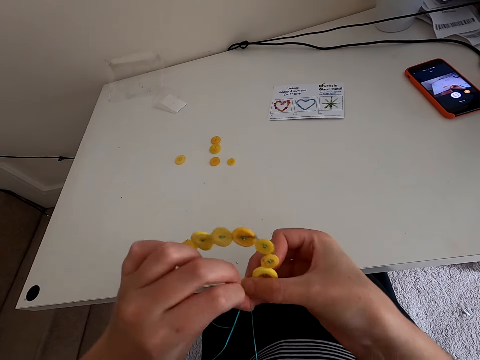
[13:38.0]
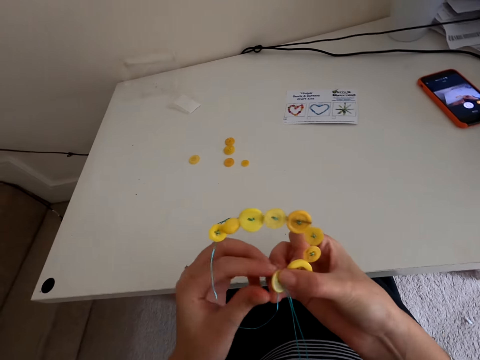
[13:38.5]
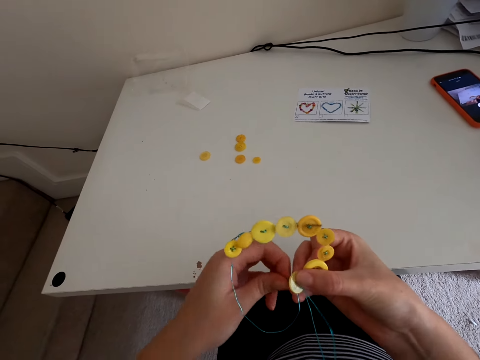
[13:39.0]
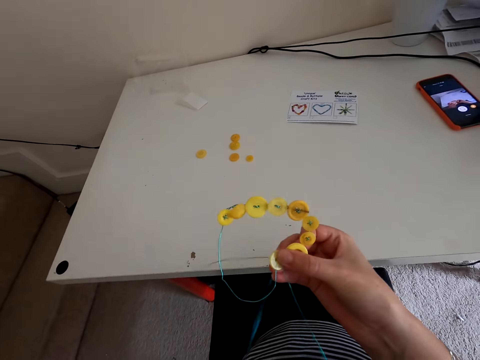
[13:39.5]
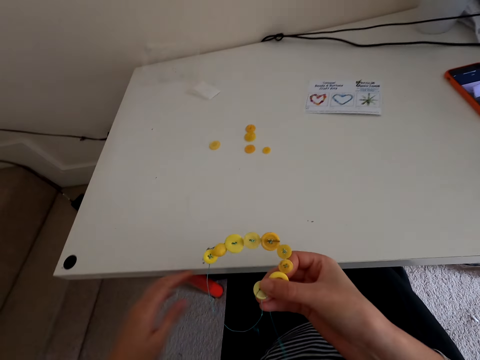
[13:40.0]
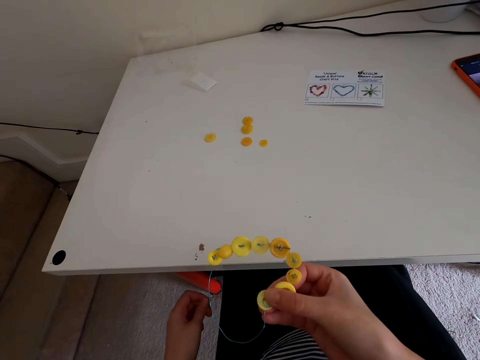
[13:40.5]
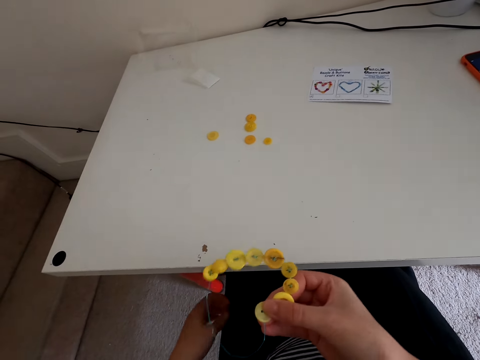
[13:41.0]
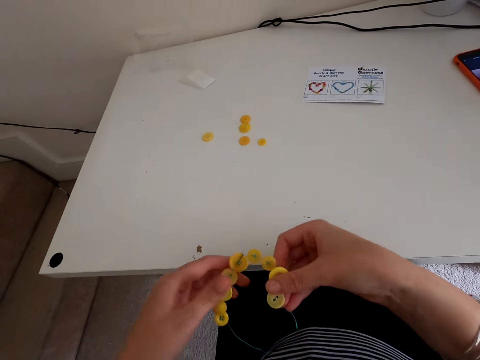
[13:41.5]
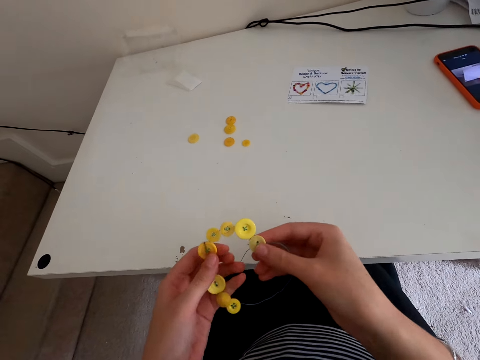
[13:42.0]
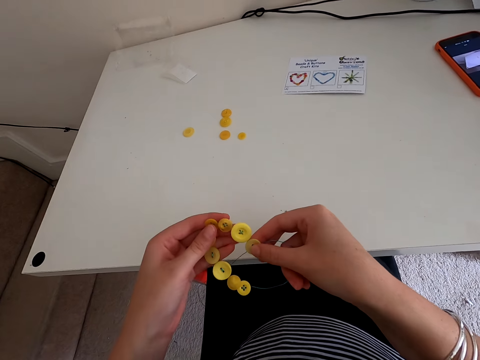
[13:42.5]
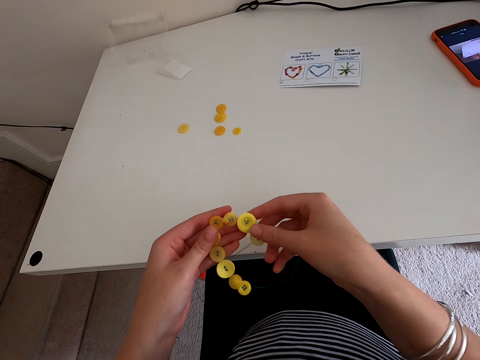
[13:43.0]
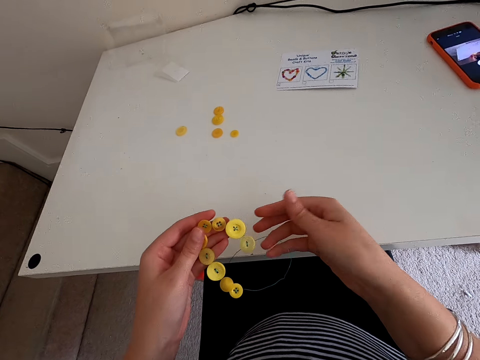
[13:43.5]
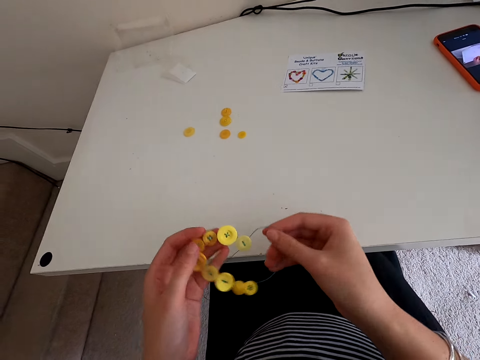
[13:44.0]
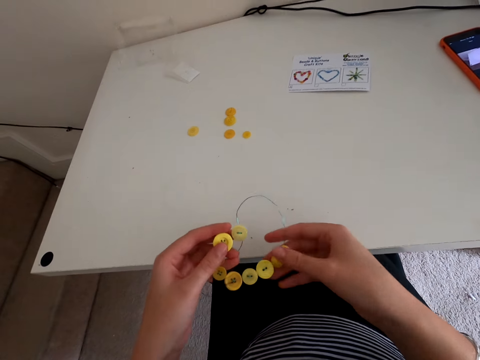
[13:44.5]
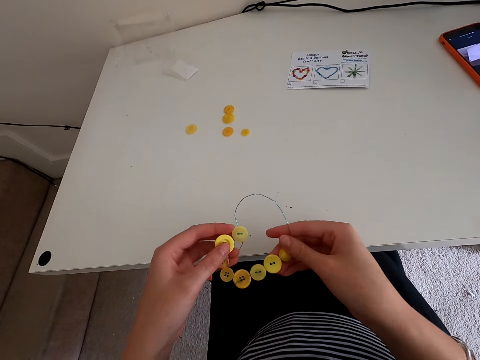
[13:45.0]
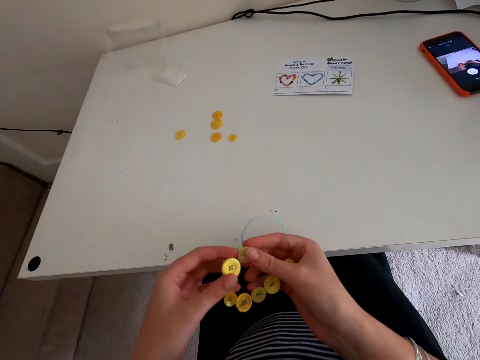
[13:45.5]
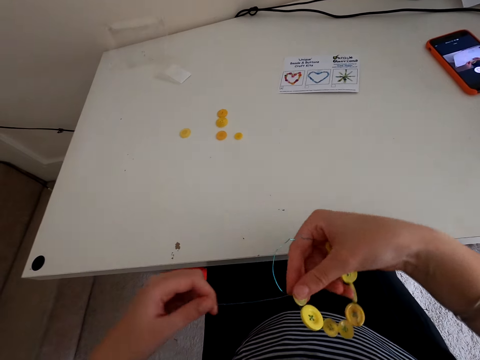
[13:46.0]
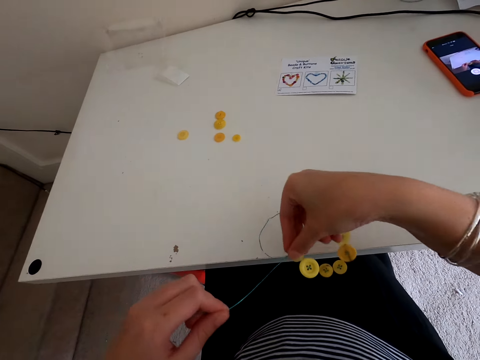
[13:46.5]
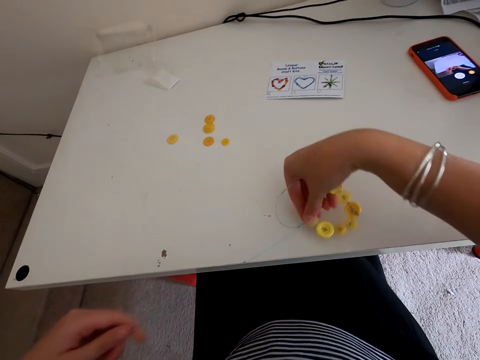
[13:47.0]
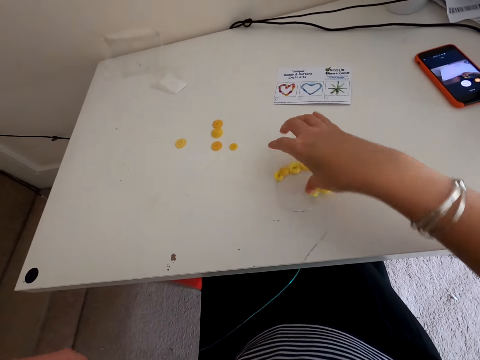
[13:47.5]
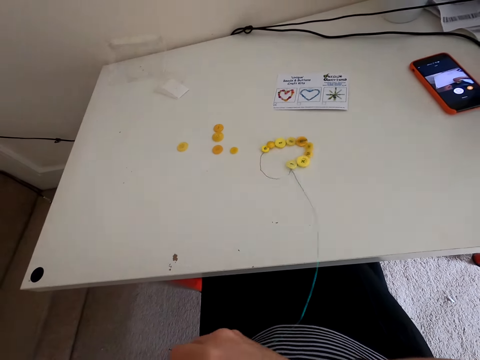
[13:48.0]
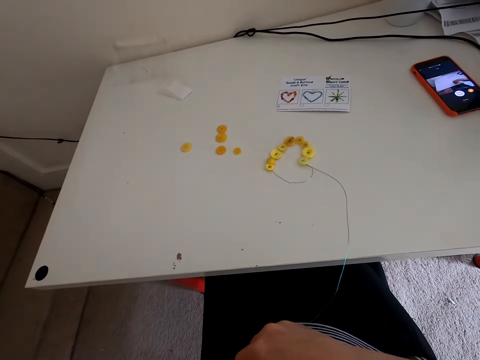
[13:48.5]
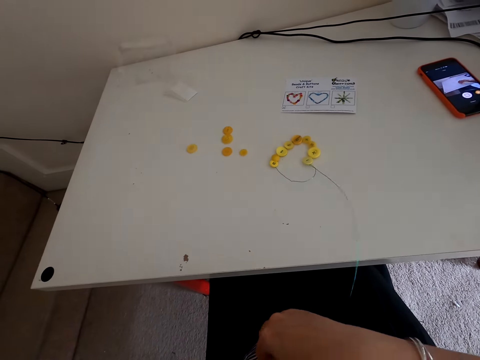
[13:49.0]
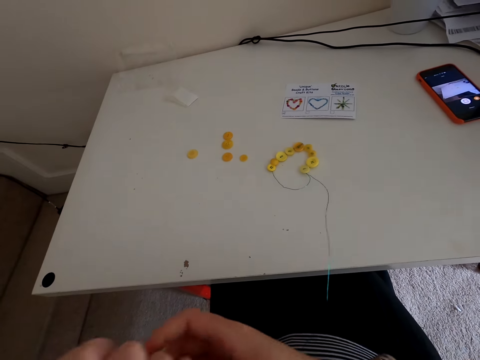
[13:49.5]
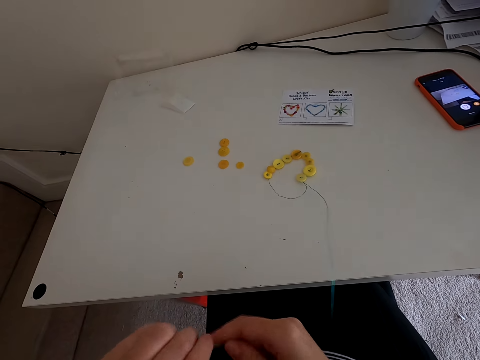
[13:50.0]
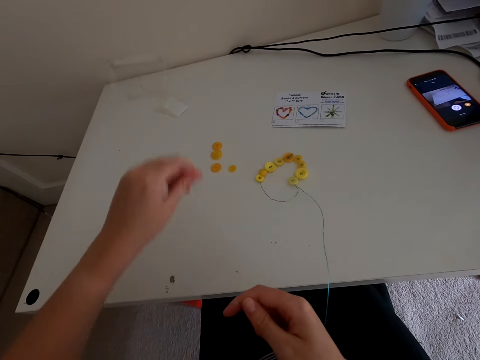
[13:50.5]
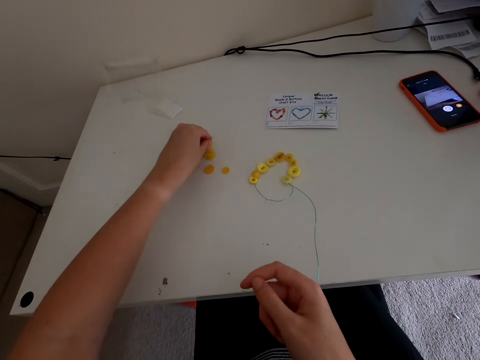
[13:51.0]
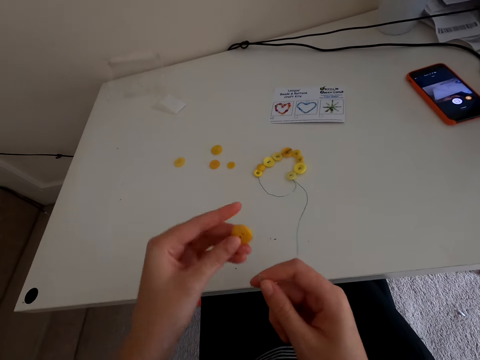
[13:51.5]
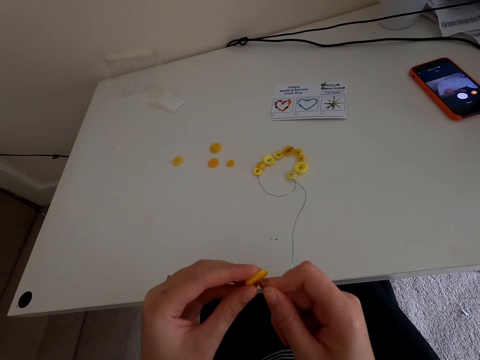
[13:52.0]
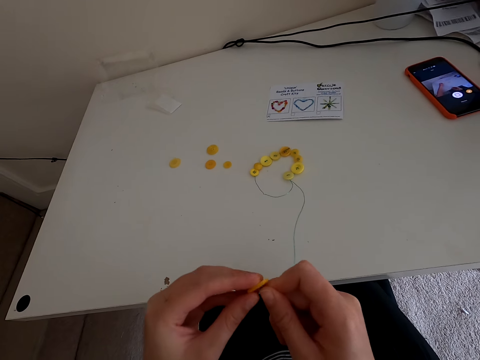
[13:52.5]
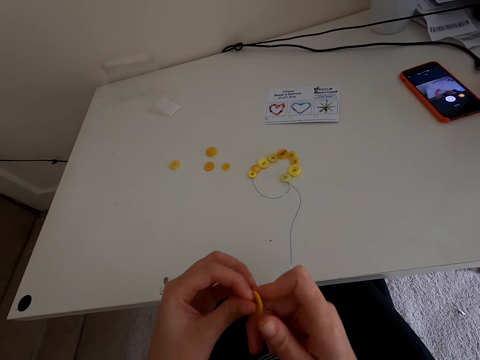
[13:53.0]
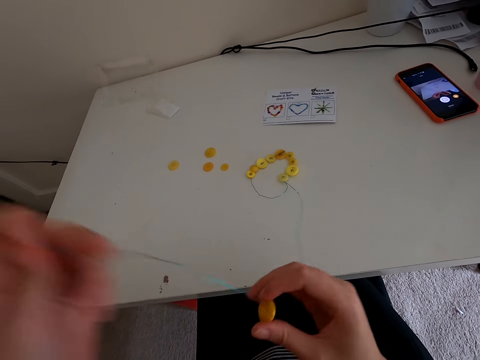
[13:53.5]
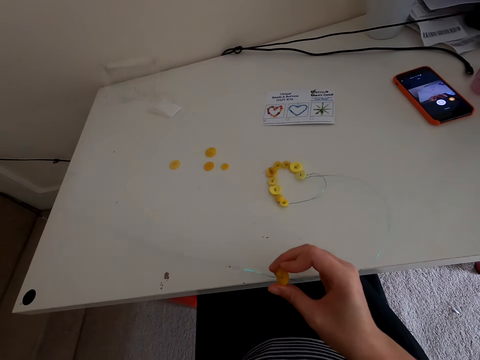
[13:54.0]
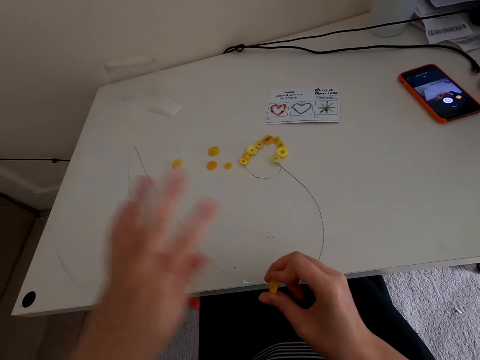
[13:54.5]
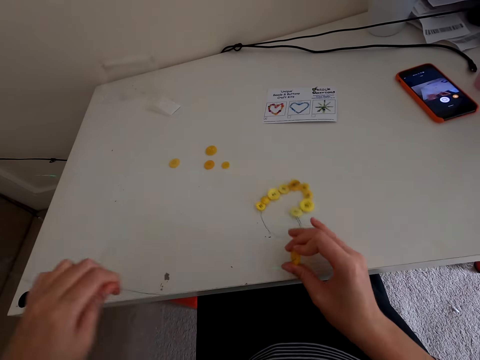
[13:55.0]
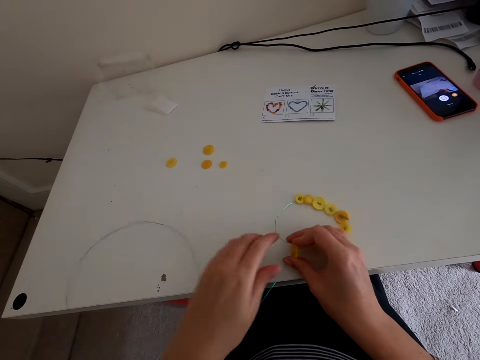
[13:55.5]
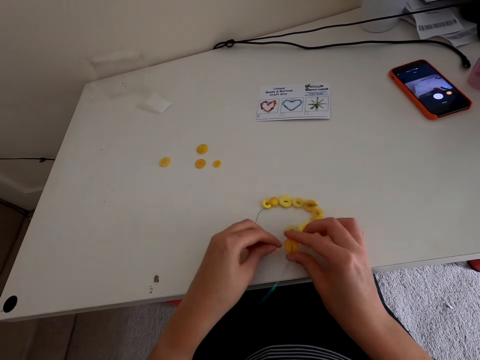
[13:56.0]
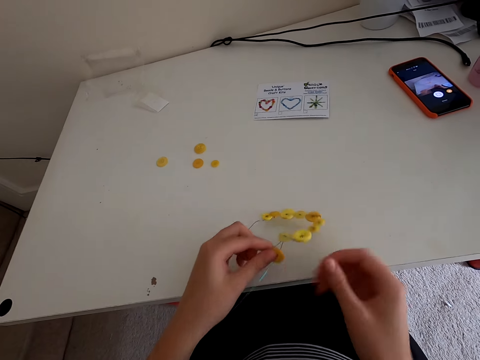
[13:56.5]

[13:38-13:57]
The camera wearer puts a thread in the button. They touch the buttons. They put the thread that has the buttons on the table. They take the button on the table. They put the button in the thread.

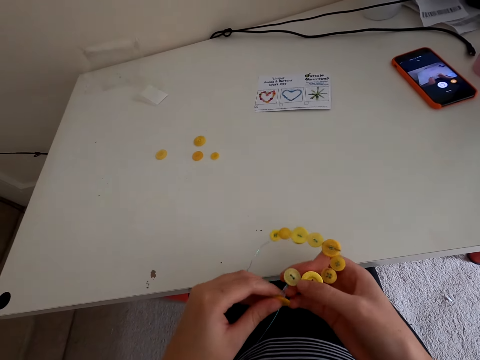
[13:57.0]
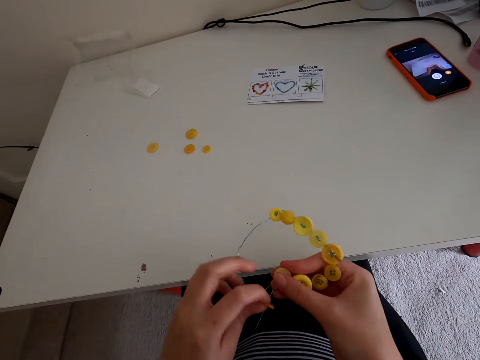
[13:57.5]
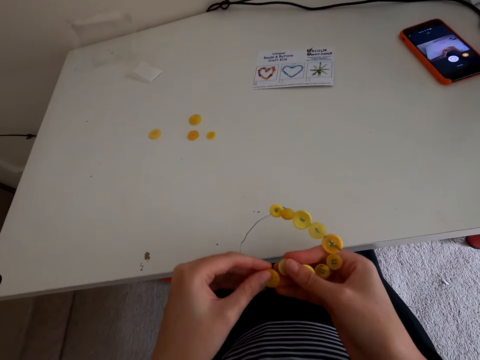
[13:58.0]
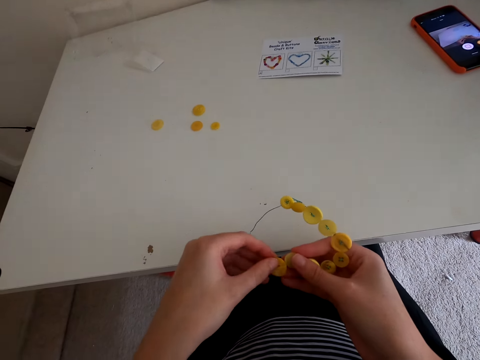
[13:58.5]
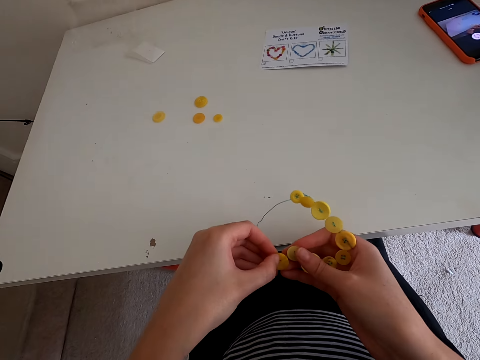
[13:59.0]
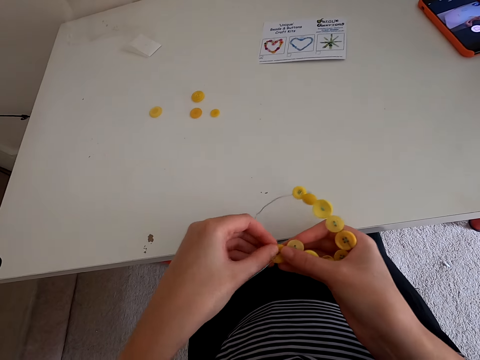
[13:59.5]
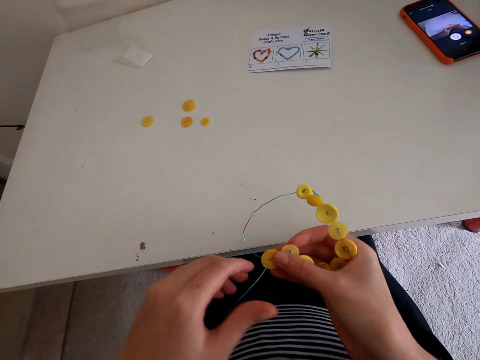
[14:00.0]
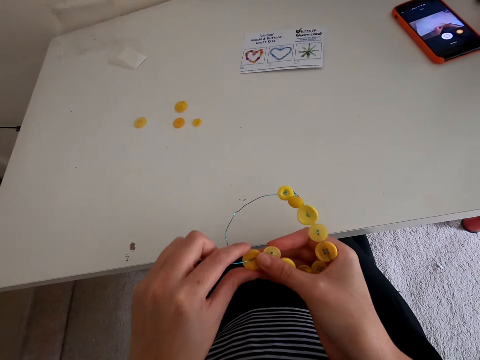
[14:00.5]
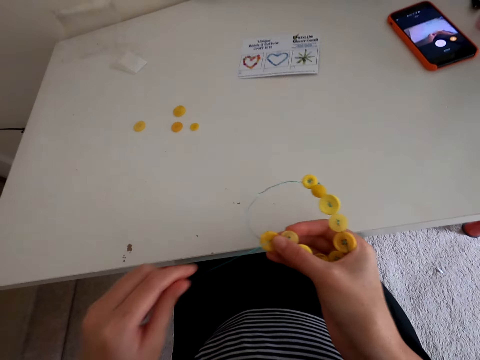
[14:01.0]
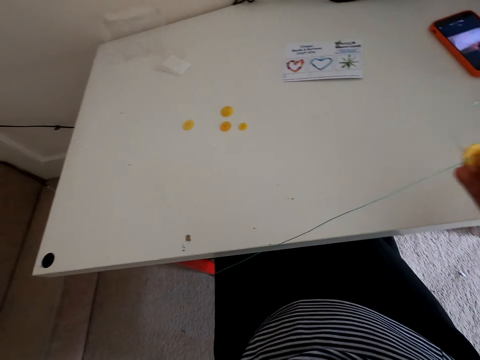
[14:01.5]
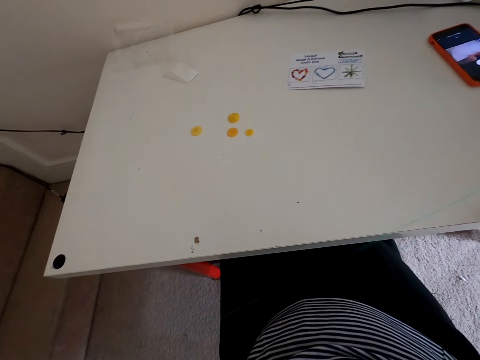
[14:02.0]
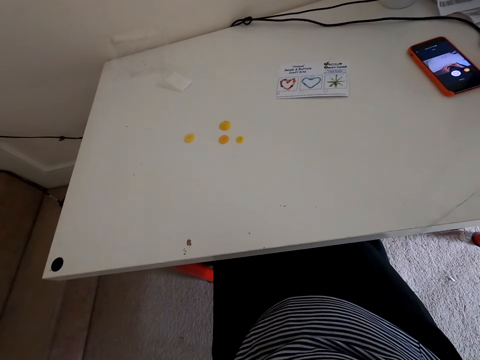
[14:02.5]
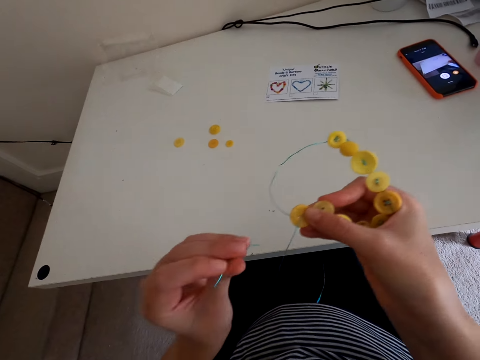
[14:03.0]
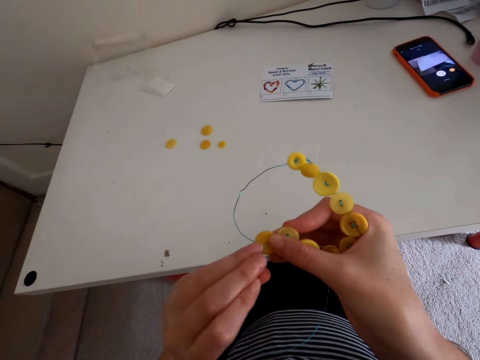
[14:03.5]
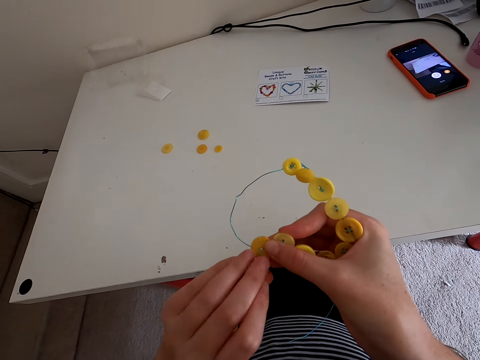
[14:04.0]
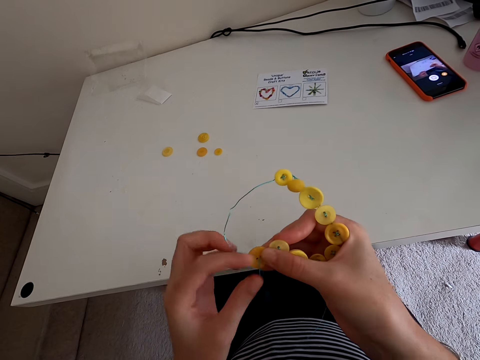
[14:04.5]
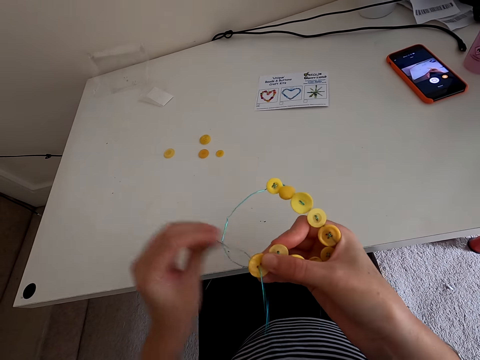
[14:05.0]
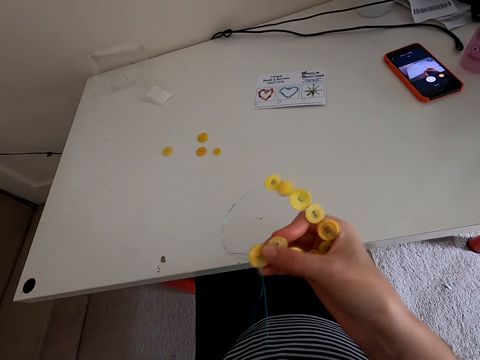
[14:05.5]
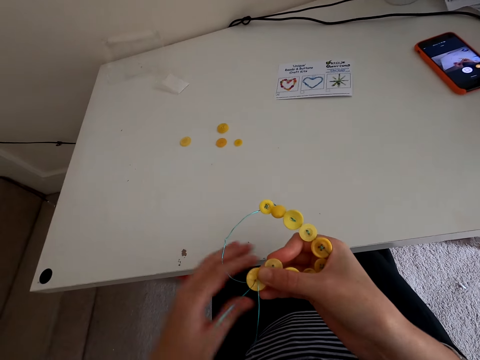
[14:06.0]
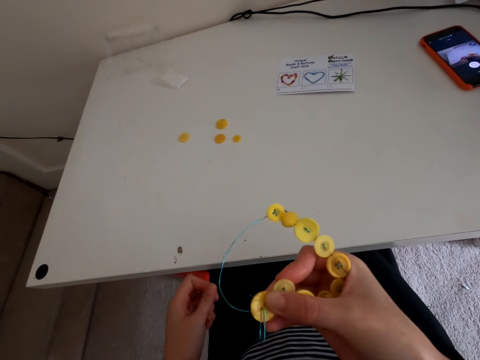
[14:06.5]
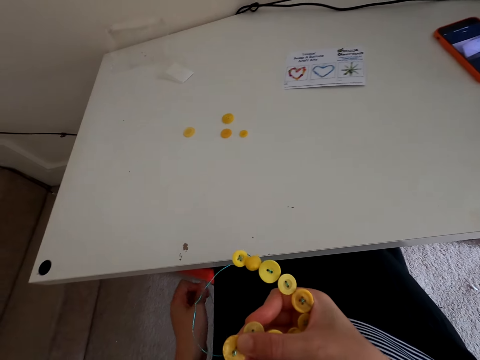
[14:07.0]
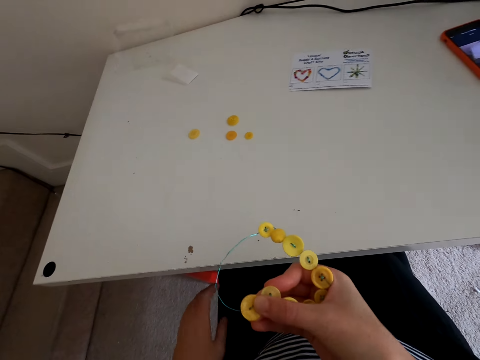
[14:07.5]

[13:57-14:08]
The camera wearer holds the buttons. They stretch the thread. They put the thread in the button.
